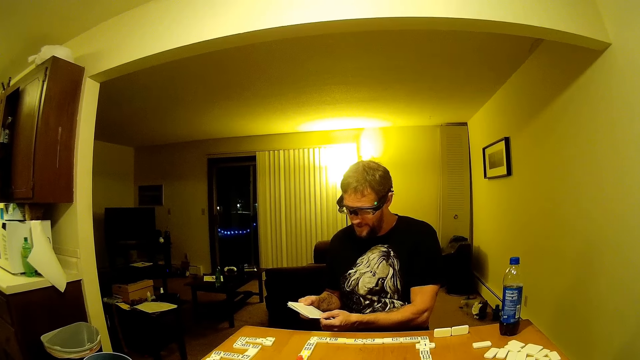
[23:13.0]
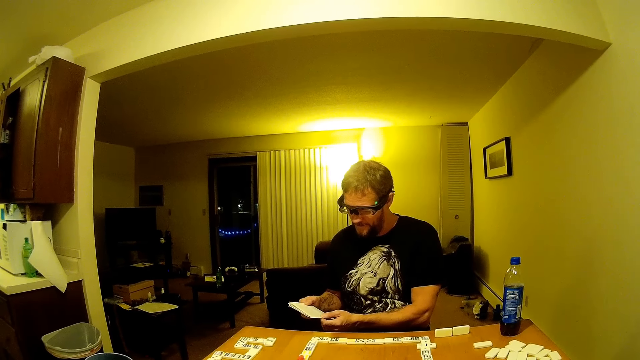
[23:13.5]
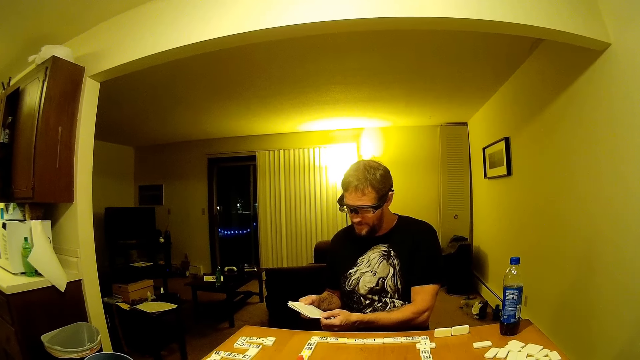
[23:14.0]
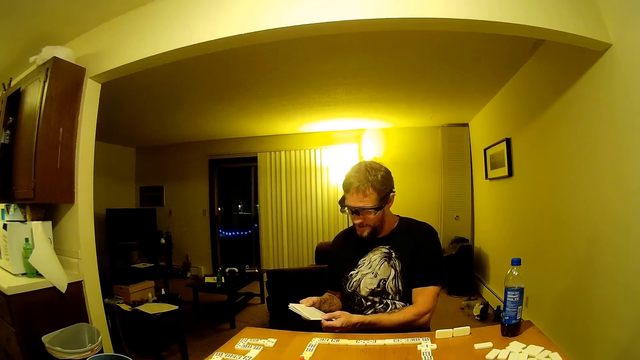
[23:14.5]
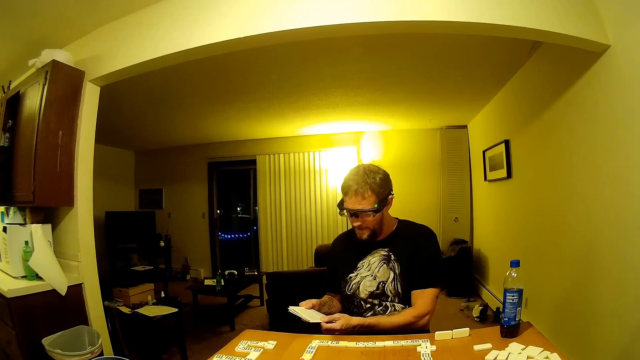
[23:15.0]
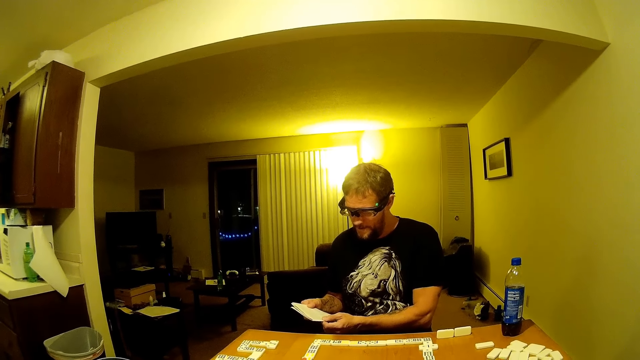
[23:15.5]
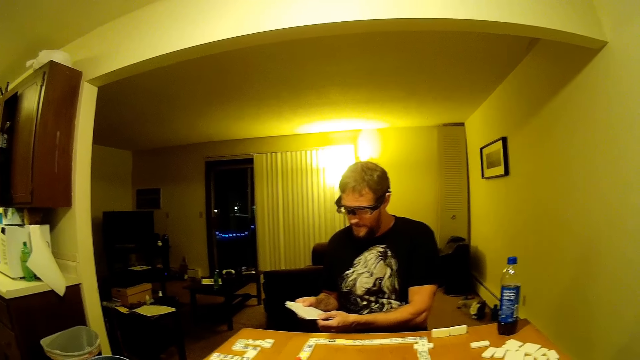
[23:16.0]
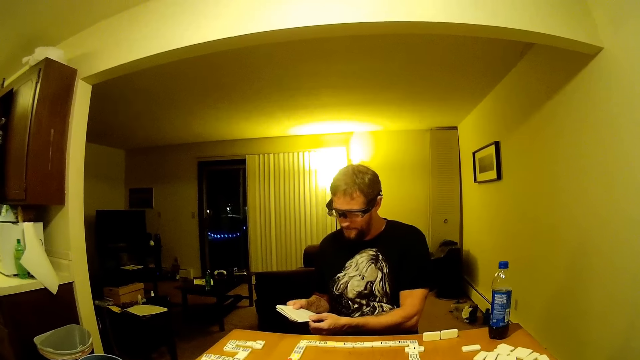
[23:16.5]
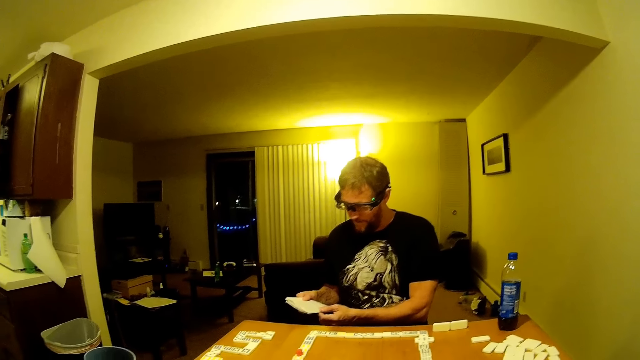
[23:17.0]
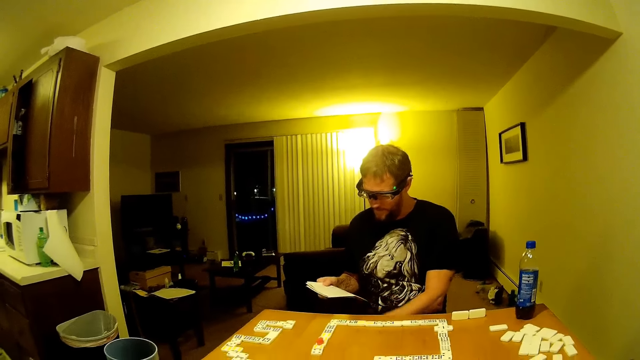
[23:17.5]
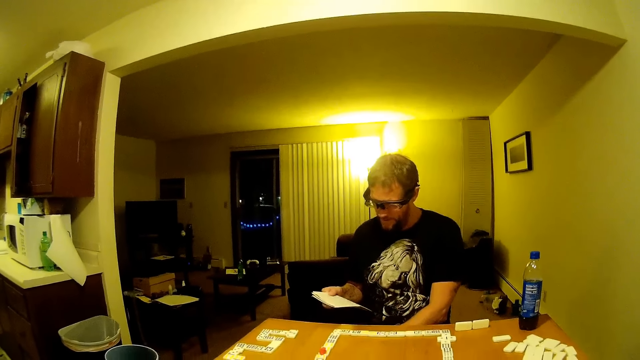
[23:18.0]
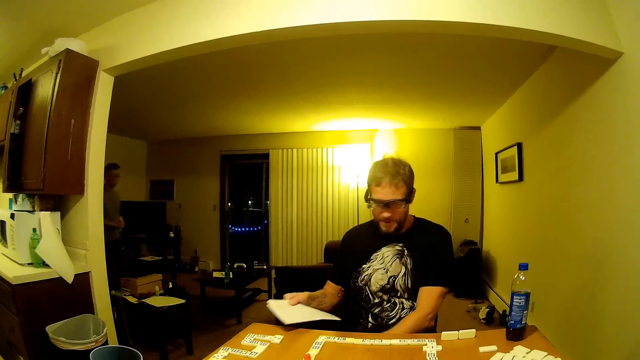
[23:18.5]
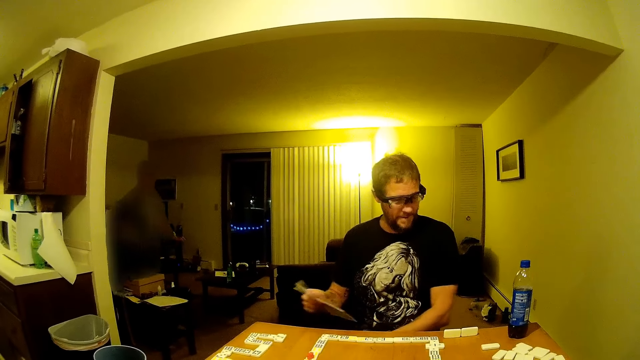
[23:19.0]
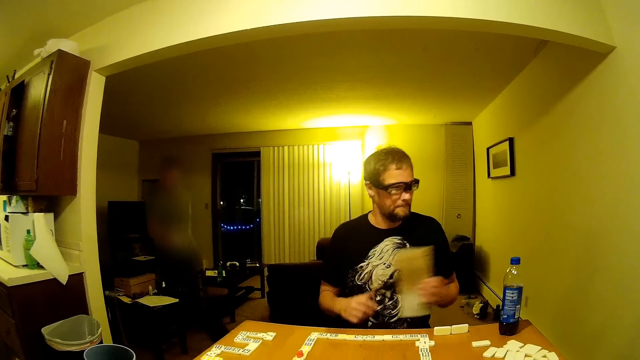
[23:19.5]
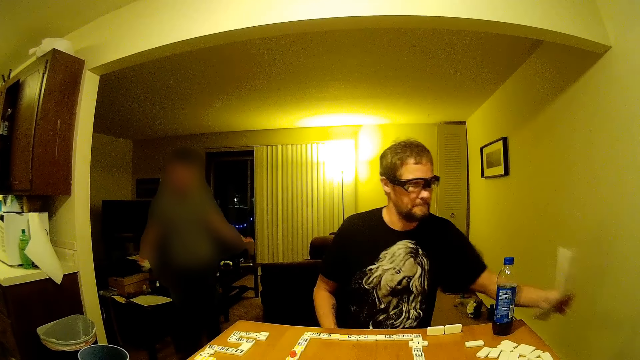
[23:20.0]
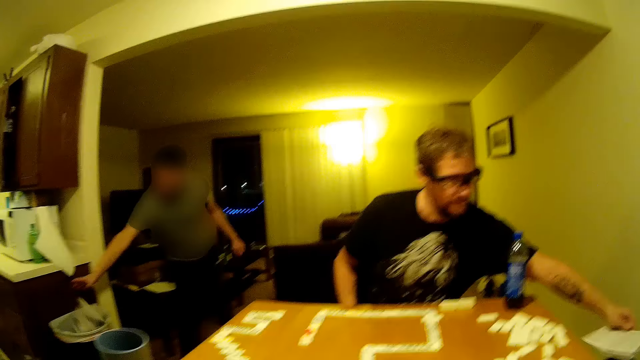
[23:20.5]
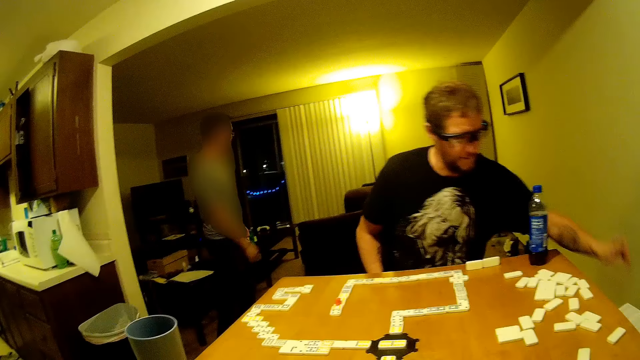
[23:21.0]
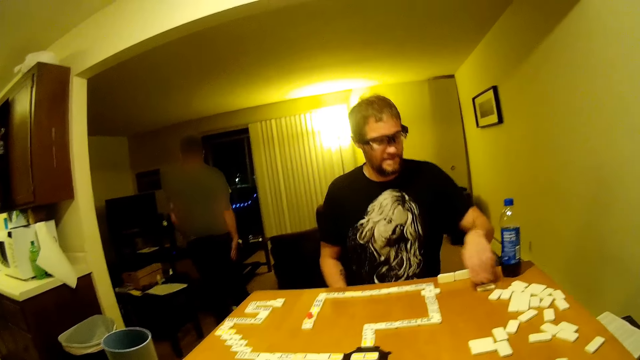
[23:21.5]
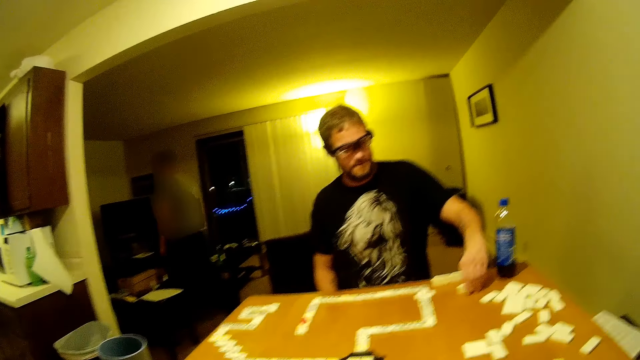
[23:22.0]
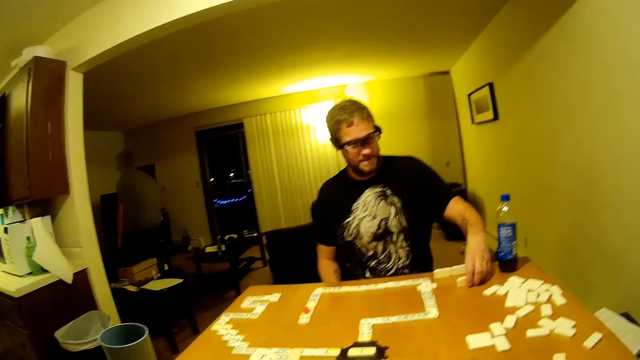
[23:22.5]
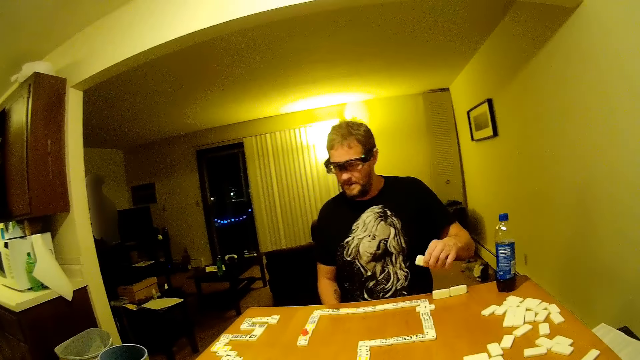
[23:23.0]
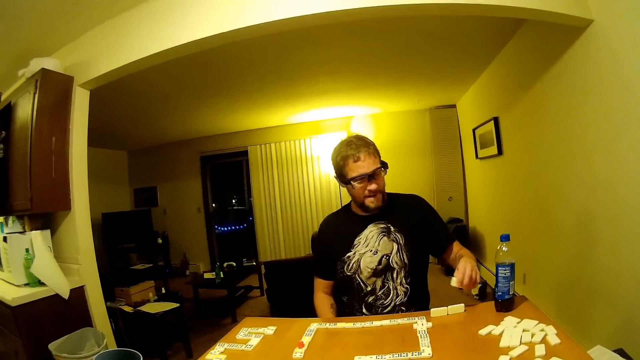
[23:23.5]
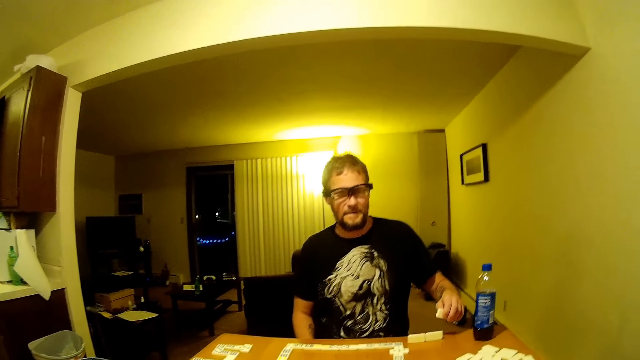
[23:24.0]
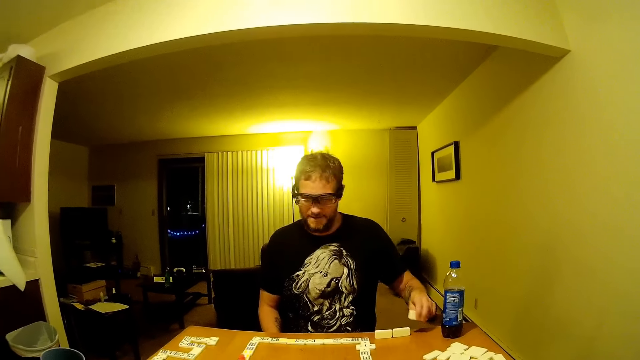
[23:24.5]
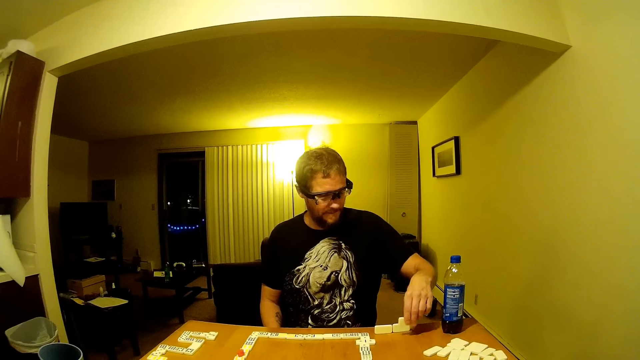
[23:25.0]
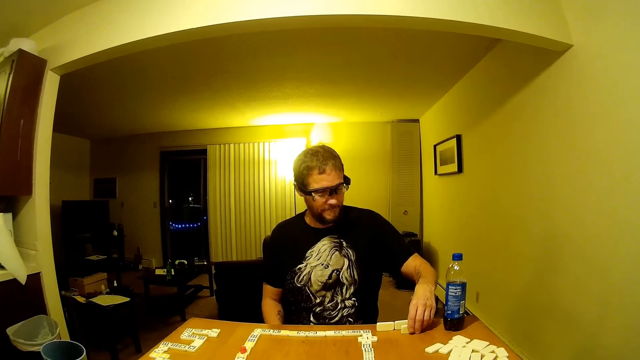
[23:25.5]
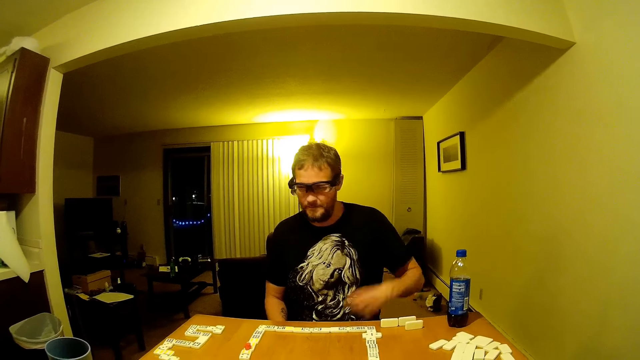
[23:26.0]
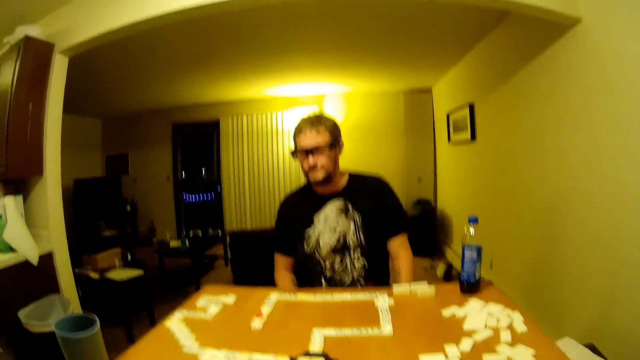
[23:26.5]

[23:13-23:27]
The camera wearer talks and coughs. A man enters the room. Another man passes the paper to the other hand. The first man drops a paper in a dustbin. The other man puts the paper down. The first man leaves the room. The other man drags a domino piece on the table, looks at the domino piece, picks the domino piece from the table, talks and puts the domino piece on the table.

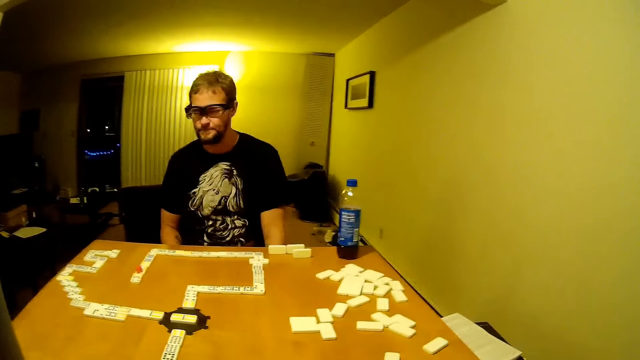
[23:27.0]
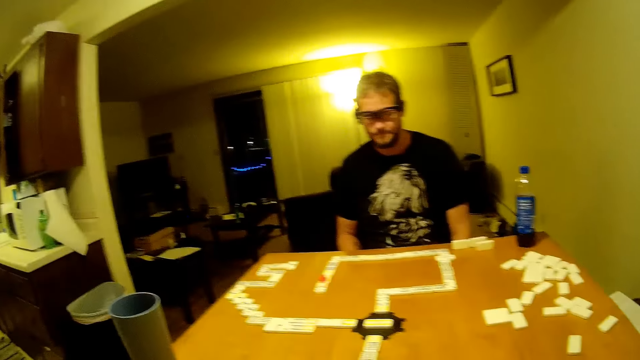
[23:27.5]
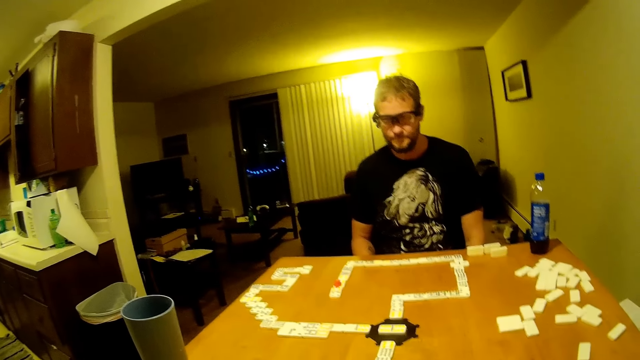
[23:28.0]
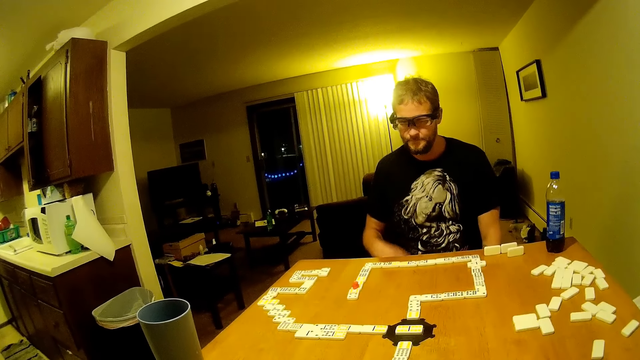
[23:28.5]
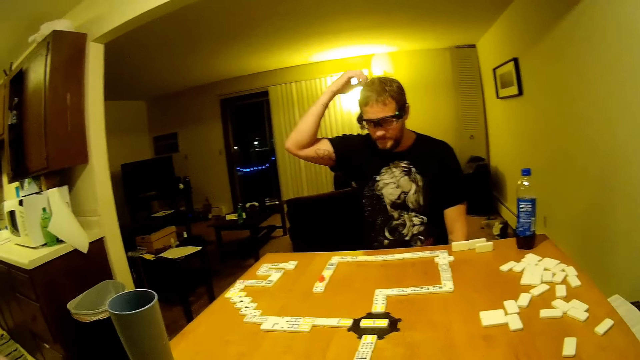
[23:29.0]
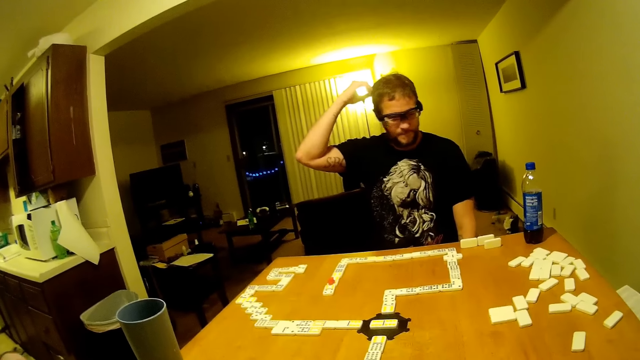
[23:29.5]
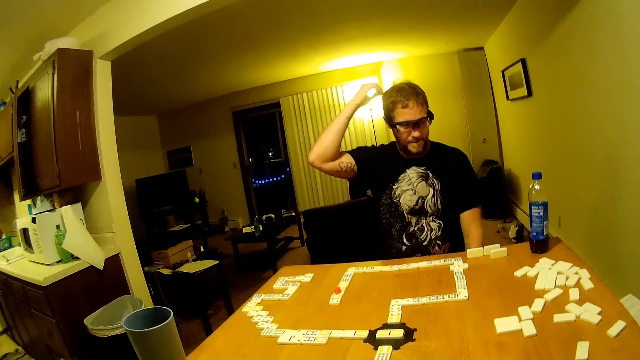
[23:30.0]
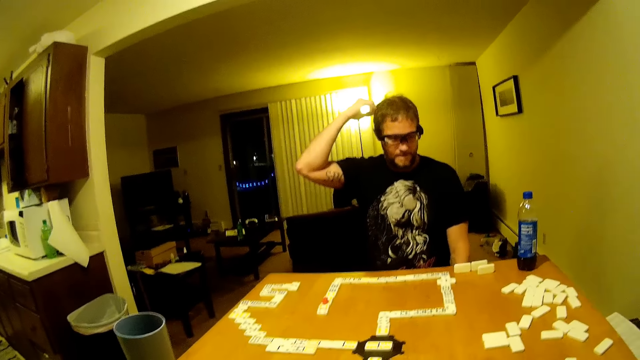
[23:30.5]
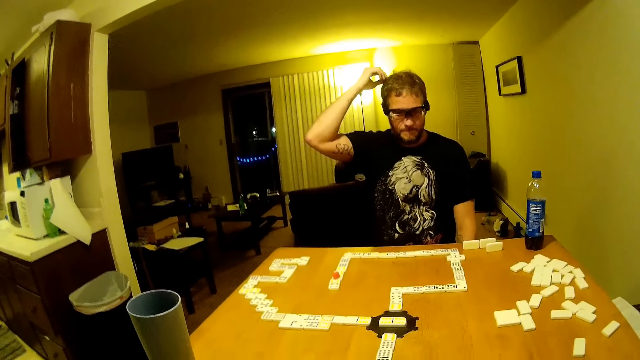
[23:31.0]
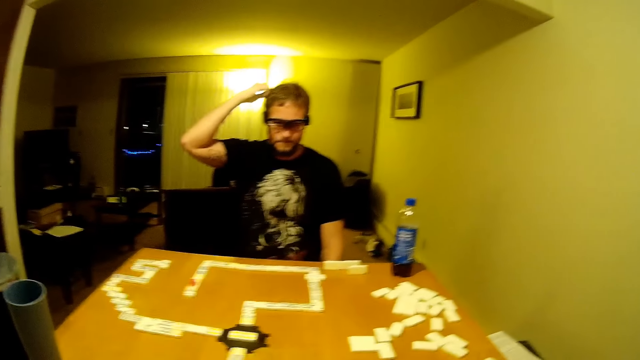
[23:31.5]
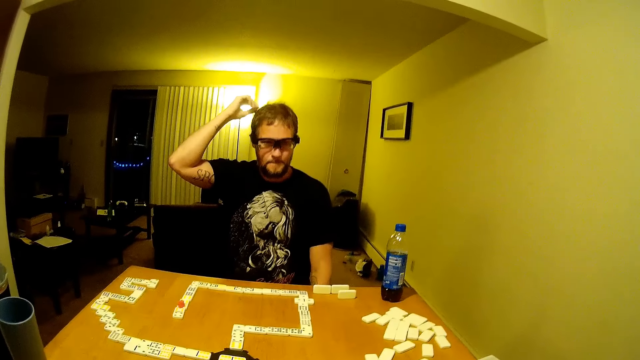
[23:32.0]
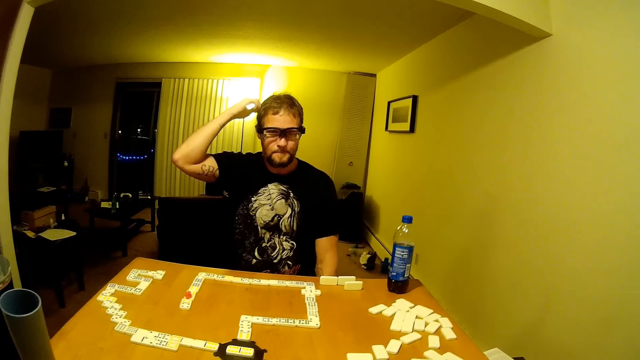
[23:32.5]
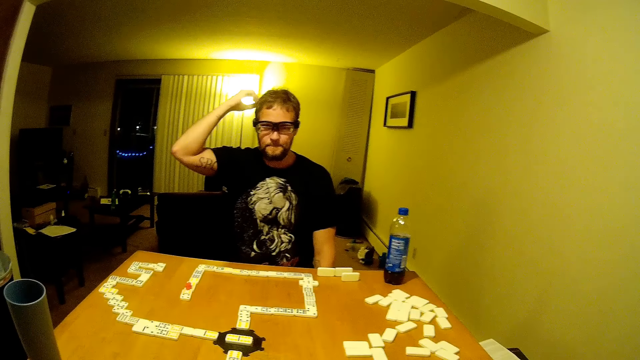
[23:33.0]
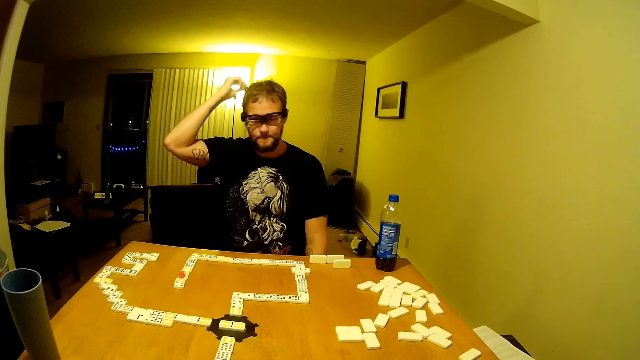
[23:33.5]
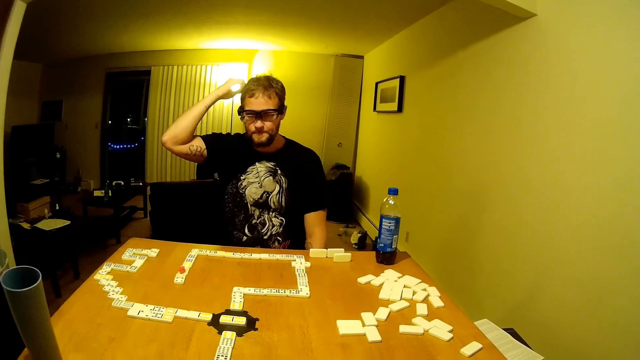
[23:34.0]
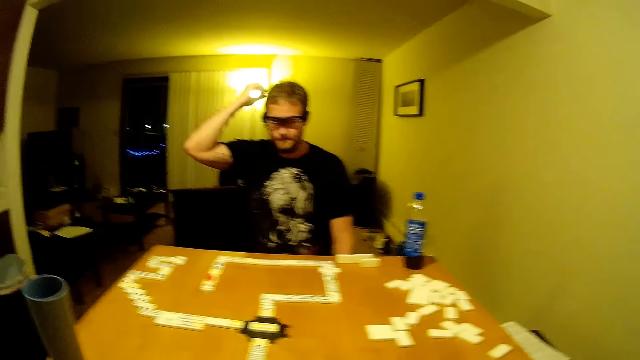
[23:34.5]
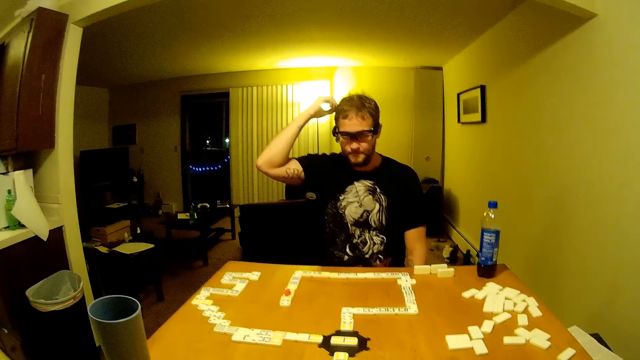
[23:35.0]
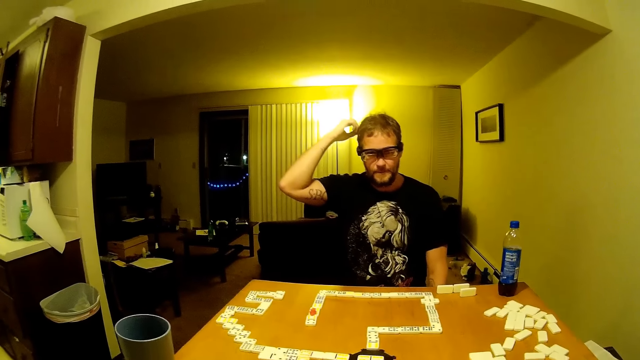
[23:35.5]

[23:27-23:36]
The camera wearer looks around. A man scratches his head.
